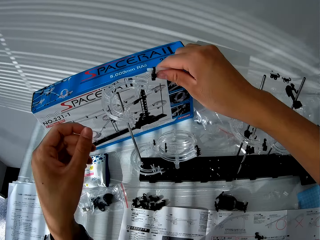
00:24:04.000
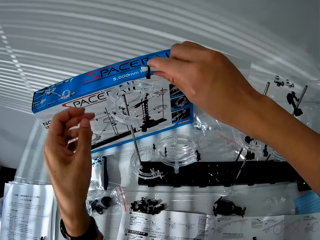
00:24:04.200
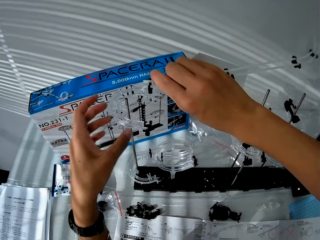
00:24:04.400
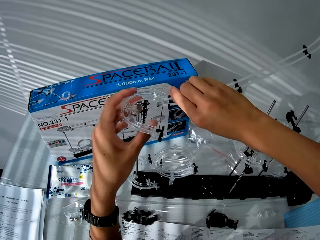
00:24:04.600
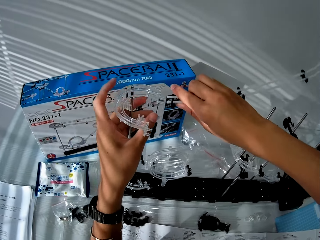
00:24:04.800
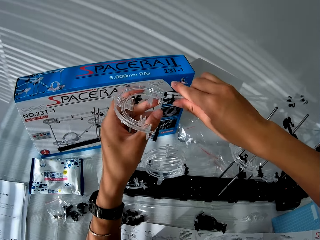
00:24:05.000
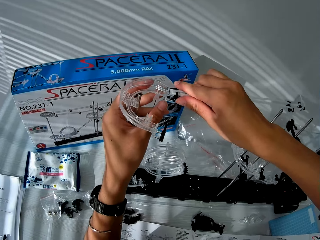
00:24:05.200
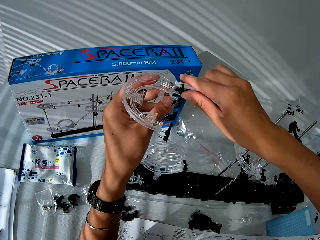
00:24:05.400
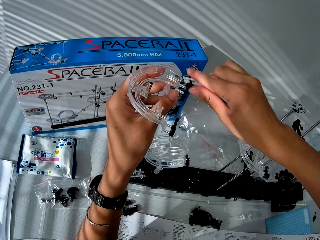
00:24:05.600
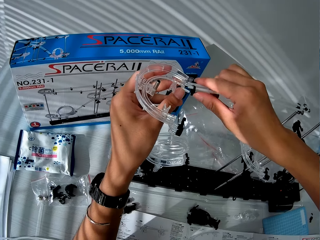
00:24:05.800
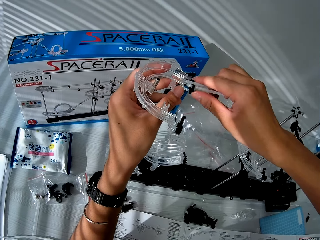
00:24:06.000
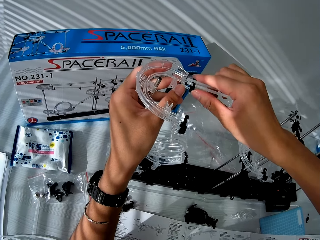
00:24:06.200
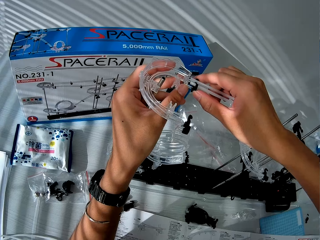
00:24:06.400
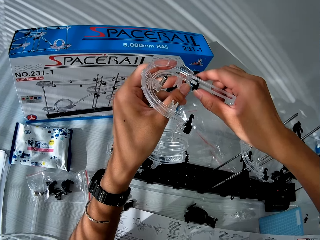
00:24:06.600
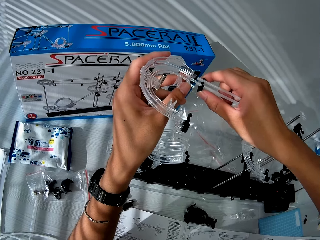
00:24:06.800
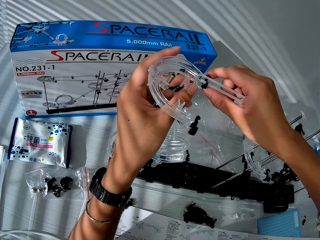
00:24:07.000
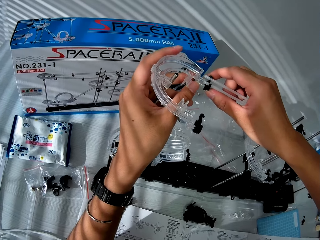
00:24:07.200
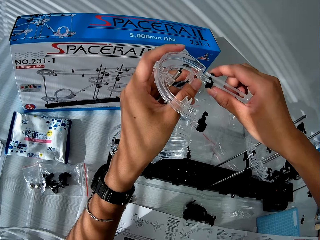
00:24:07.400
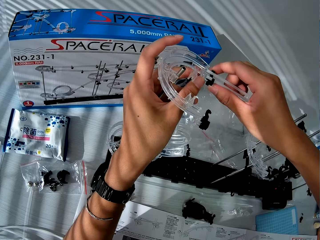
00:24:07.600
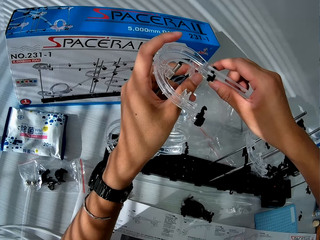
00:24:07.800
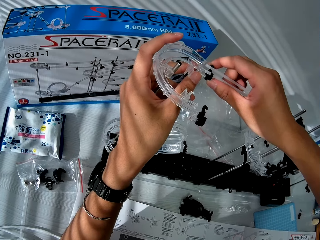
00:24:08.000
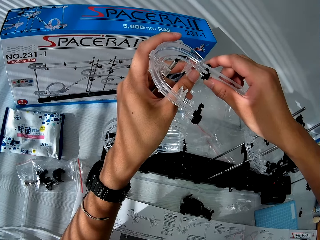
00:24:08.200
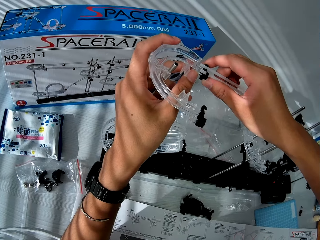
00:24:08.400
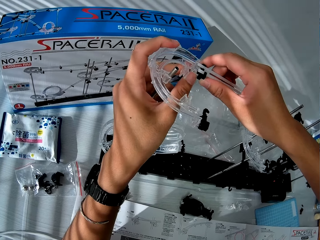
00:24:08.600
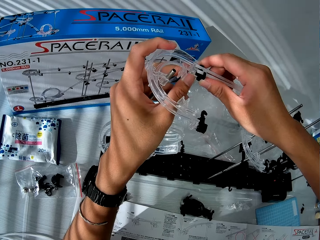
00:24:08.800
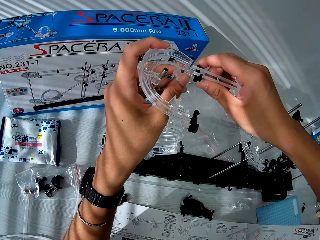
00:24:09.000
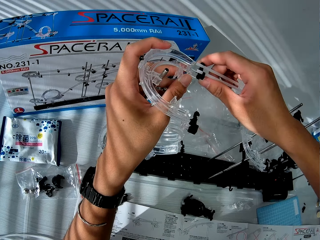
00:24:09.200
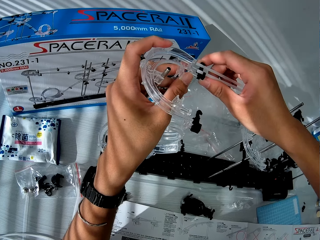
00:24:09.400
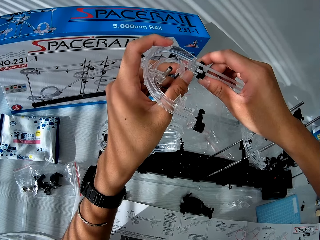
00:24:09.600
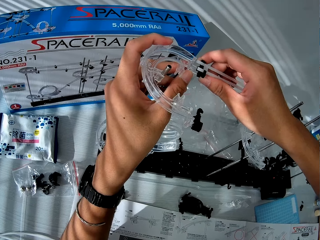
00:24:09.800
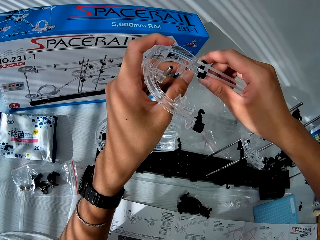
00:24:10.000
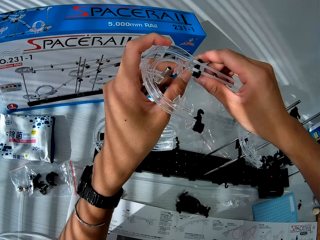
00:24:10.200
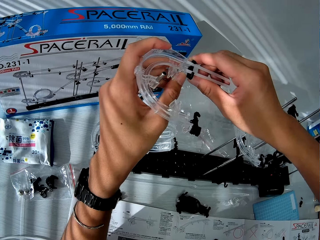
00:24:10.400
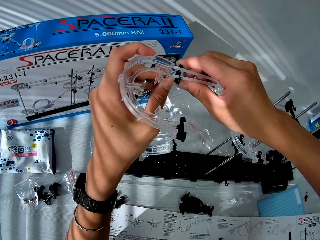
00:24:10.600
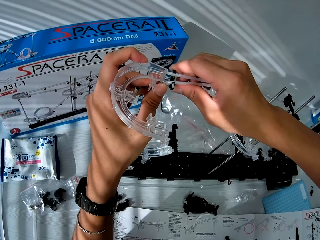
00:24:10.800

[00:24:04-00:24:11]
The camera wearer joins the rail to the corner part.

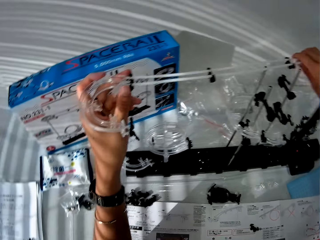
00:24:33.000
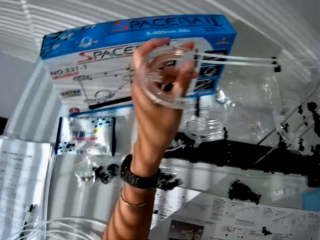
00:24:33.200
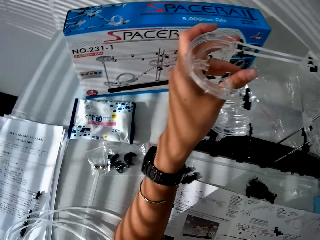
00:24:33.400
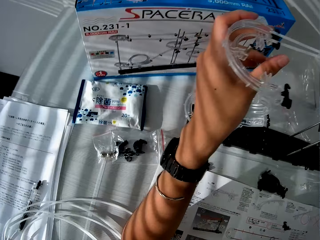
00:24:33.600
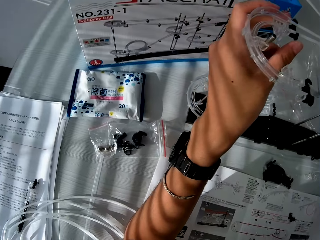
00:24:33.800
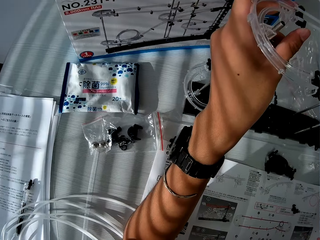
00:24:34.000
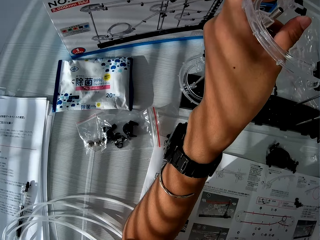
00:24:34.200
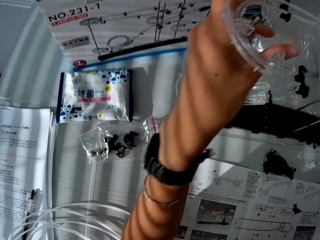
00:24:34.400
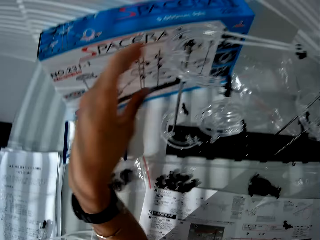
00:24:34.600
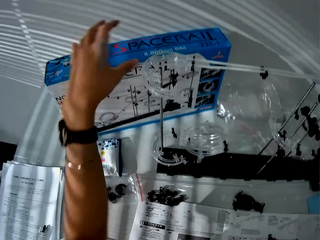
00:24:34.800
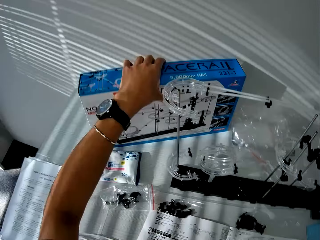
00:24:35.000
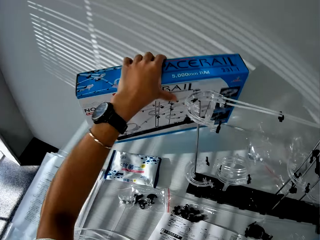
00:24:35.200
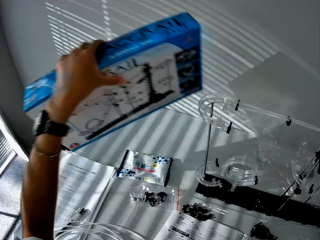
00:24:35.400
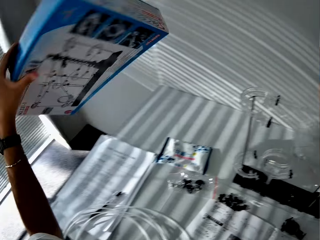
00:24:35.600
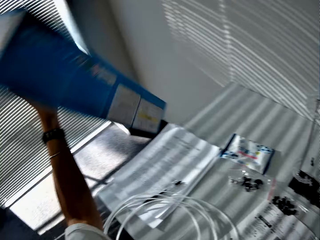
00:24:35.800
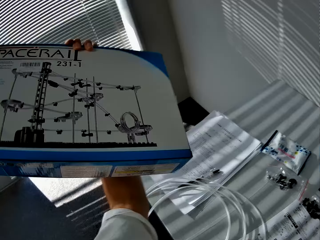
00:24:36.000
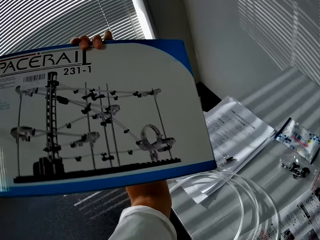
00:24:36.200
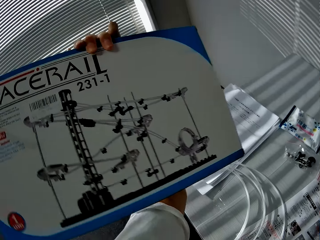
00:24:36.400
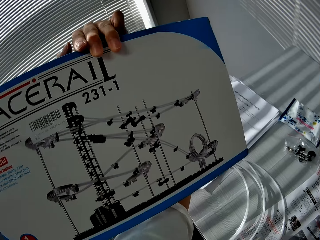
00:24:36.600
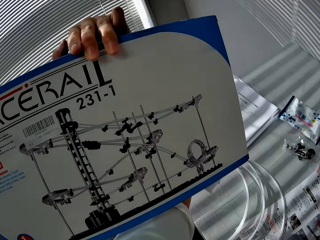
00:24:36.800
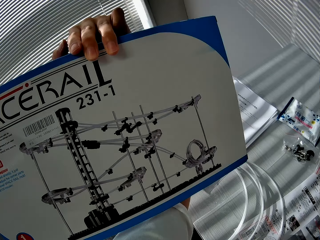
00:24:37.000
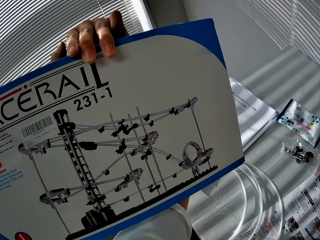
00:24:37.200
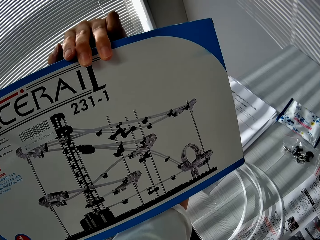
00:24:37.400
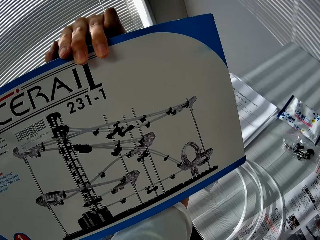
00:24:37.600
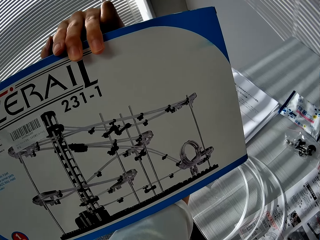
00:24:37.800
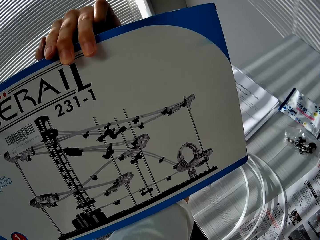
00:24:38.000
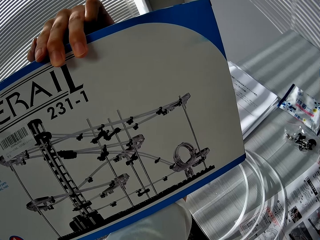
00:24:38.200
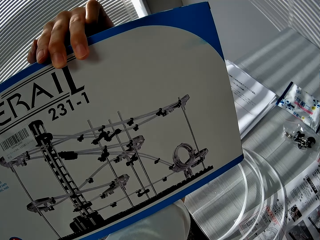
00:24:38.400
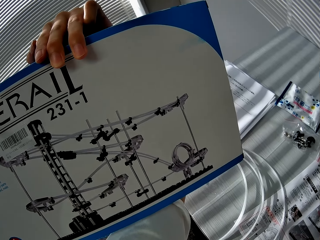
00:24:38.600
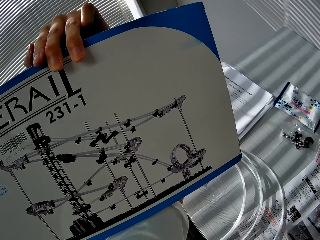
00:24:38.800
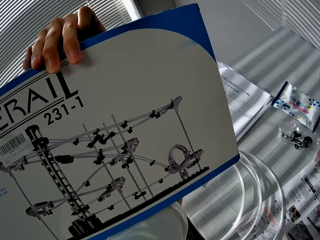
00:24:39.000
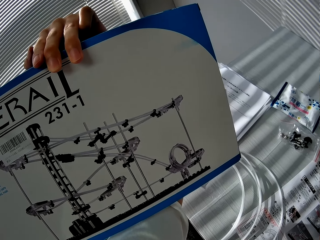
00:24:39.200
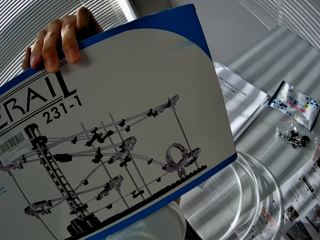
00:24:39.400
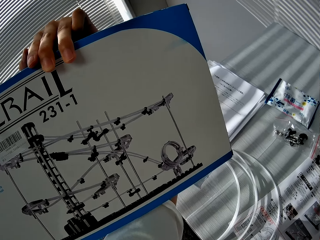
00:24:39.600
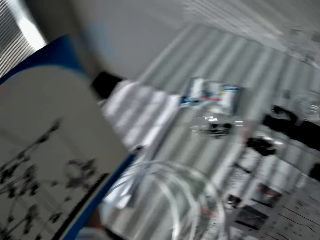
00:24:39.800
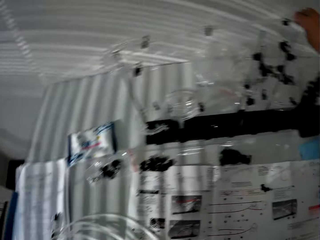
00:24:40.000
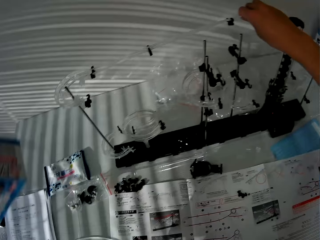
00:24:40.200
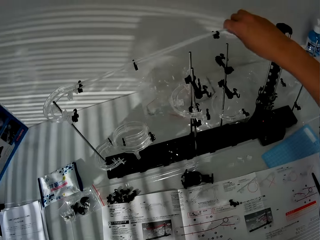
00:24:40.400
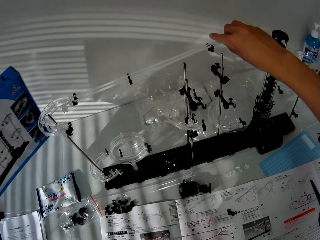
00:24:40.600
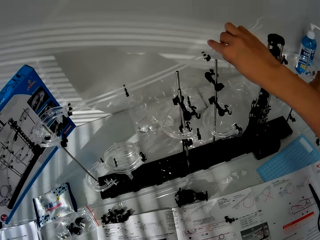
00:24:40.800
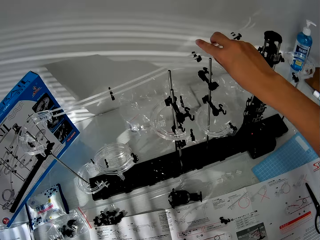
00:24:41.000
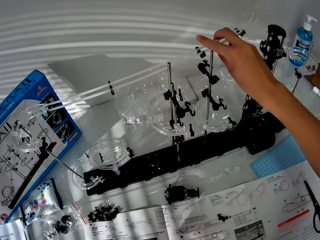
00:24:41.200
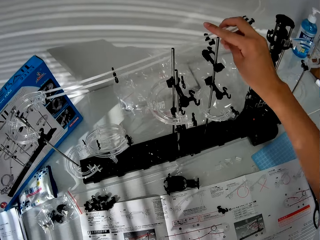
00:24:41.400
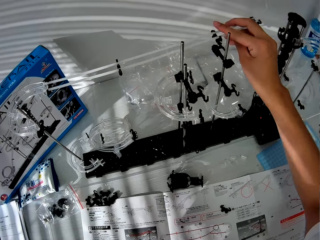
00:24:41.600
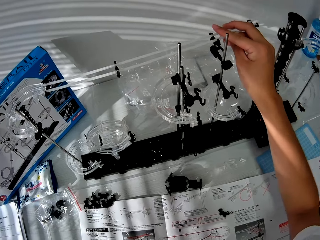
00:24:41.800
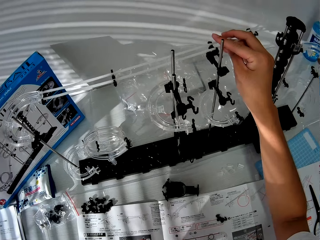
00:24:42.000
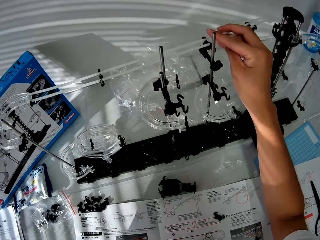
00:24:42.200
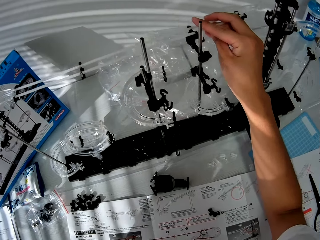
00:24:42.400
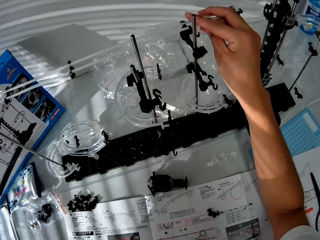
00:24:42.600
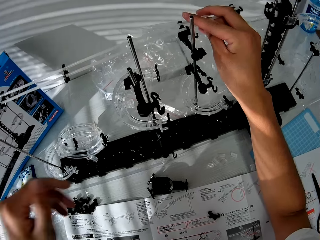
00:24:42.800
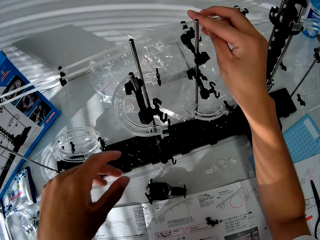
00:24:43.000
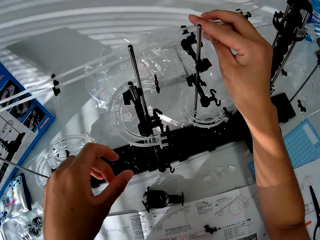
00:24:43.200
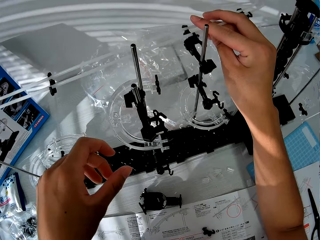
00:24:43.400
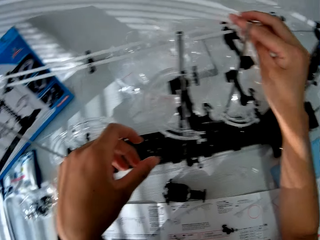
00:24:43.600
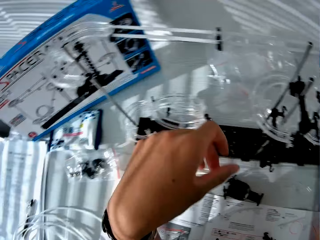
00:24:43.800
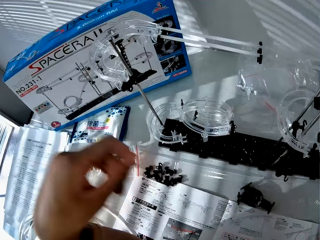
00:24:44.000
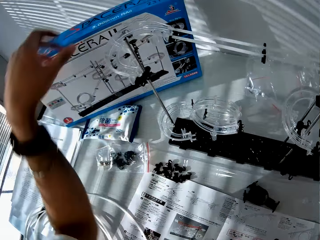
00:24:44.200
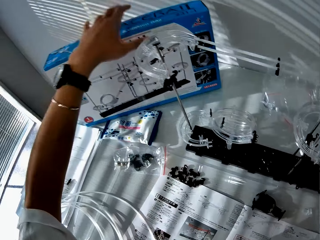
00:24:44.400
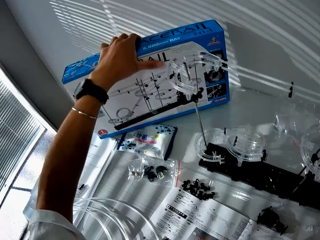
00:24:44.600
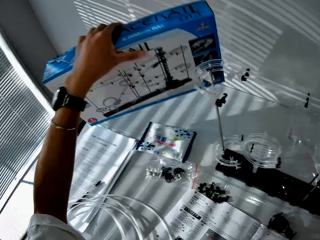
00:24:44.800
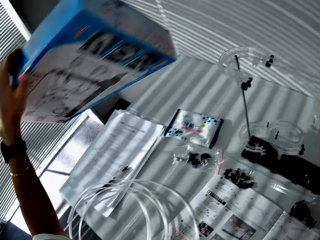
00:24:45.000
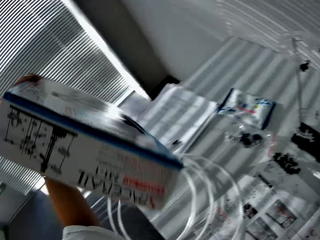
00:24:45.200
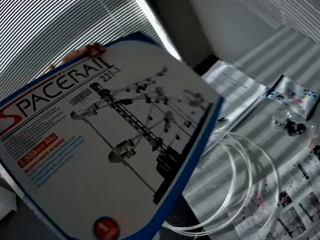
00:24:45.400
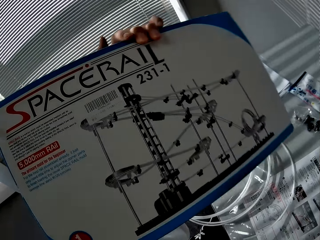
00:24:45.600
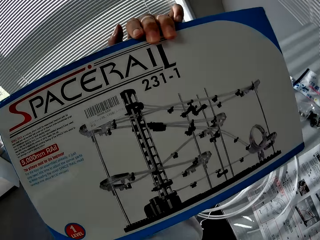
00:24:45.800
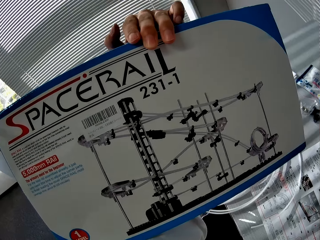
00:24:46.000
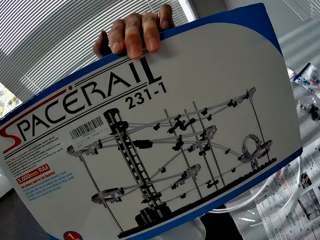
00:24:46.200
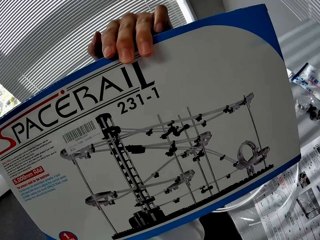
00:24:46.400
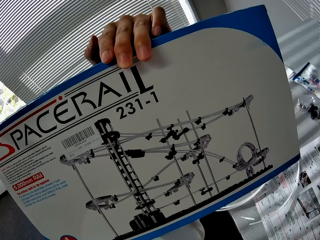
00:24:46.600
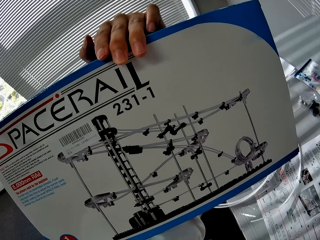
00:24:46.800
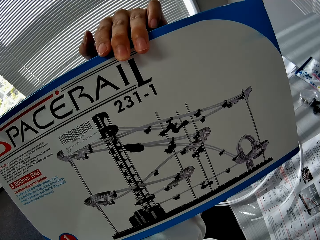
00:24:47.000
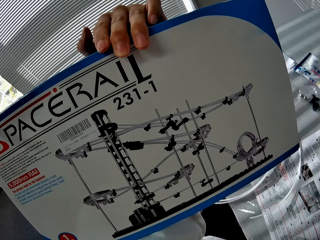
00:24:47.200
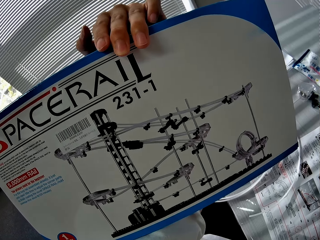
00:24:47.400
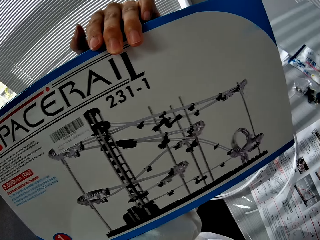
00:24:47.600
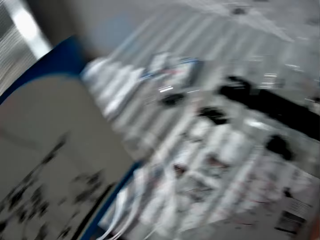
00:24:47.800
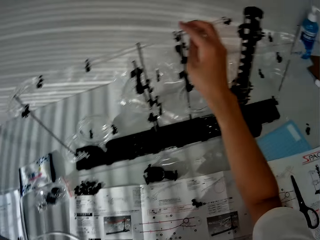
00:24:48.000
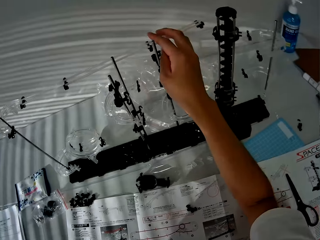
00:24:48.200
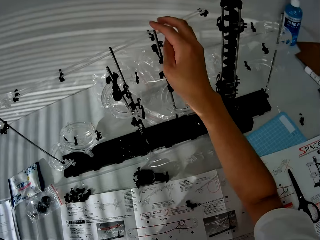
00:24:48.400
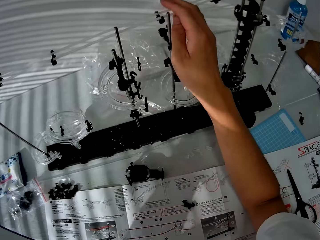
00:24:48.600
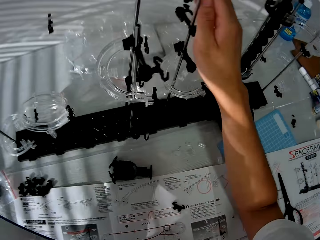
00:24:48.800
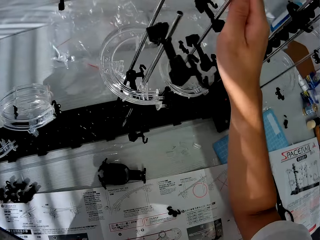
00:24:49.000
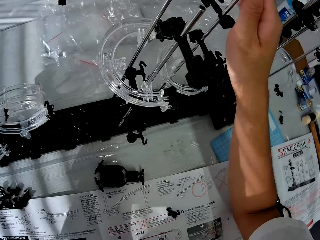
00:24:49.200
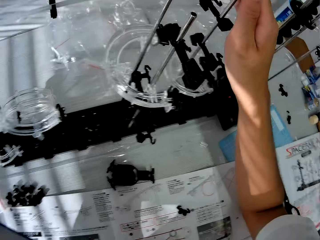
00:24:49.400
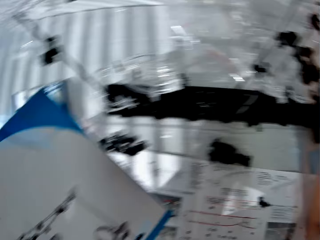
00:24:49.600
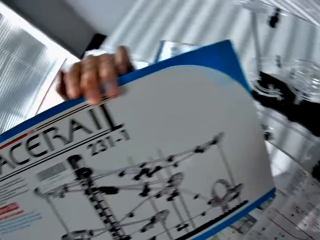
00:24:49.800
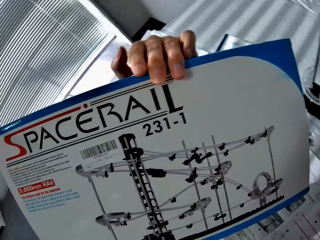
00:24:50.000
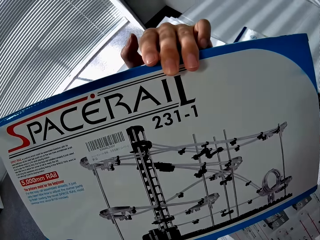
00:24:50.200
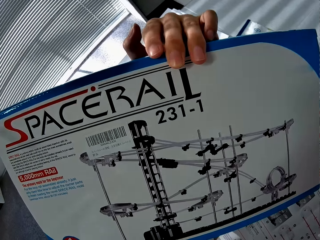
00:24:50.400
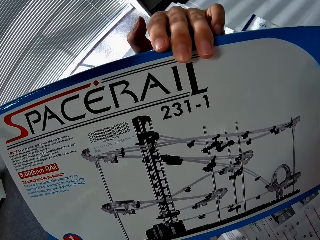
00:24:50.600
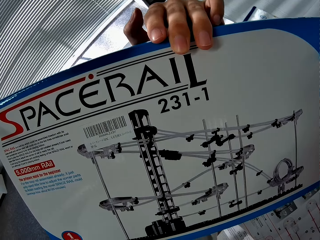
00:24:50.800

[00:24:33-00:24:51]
The camera wearer picks the space rail box. He stares at the space rail box. He puts the space rail box on the table. He stares at the space rail. He picks up the space rail box from the table with his left hand. He looks at the space rail image at the back of the box. He stares at the space rail. He touches the rail with his right hand. He stares at the space rail box.
